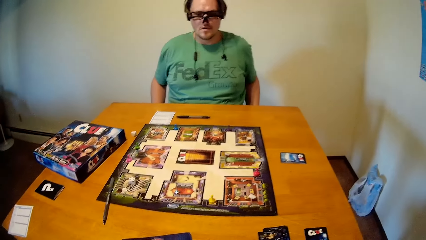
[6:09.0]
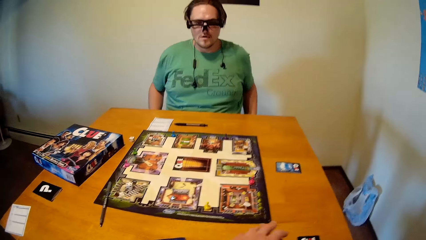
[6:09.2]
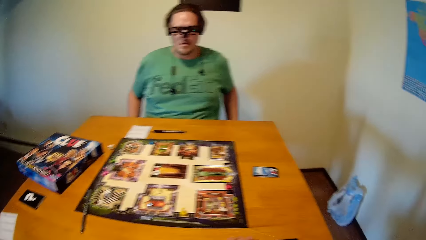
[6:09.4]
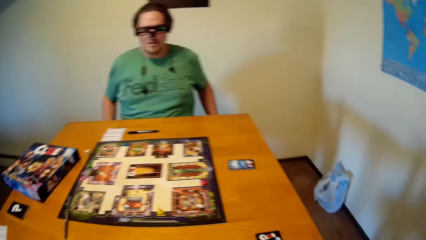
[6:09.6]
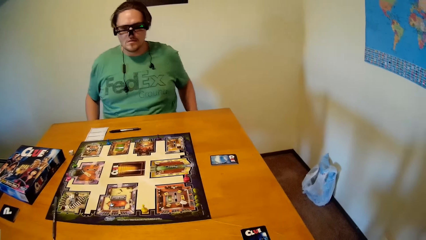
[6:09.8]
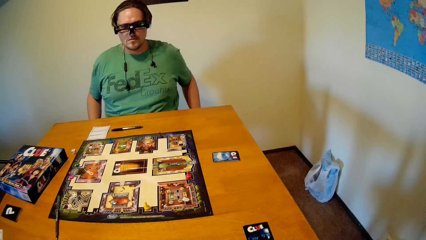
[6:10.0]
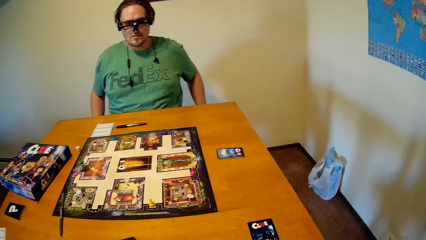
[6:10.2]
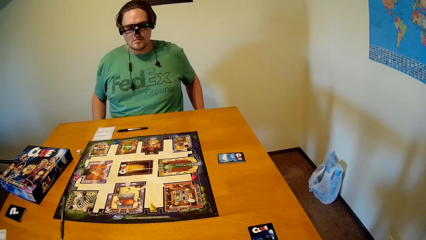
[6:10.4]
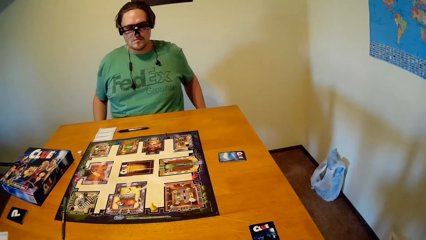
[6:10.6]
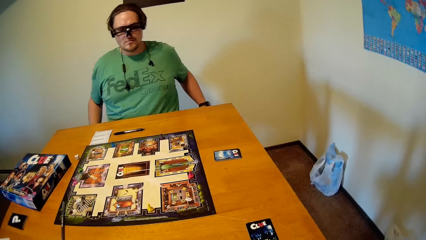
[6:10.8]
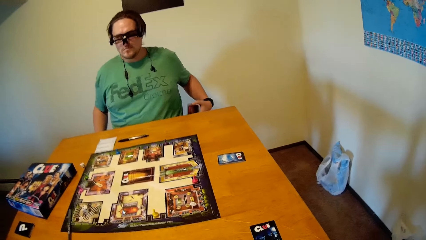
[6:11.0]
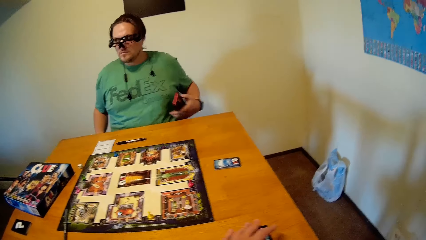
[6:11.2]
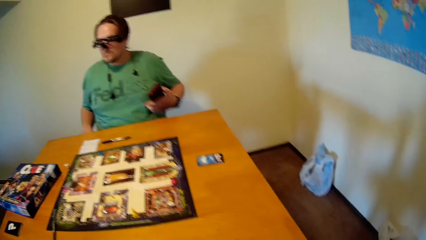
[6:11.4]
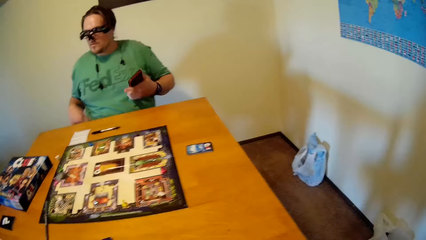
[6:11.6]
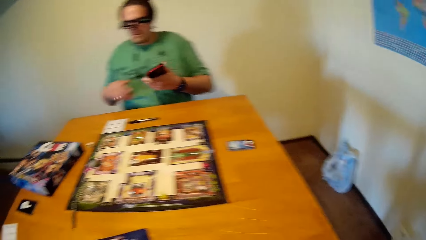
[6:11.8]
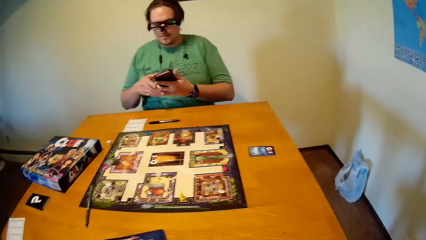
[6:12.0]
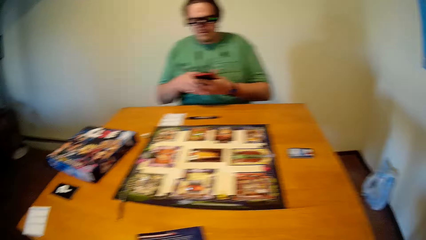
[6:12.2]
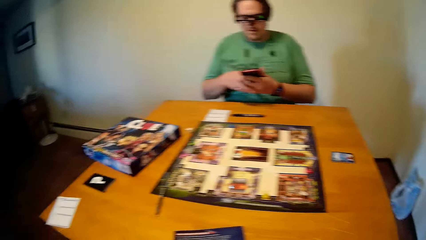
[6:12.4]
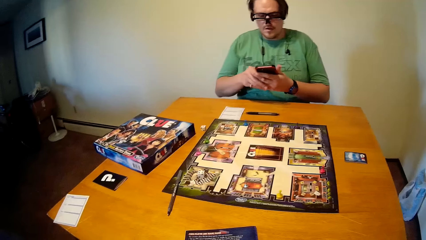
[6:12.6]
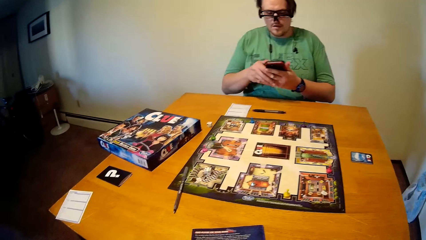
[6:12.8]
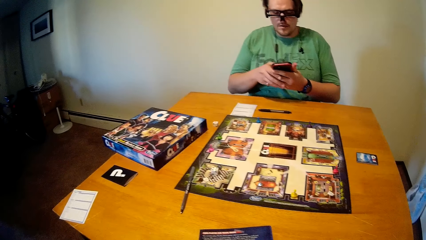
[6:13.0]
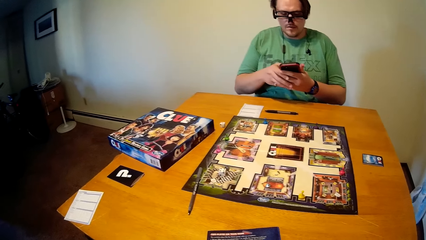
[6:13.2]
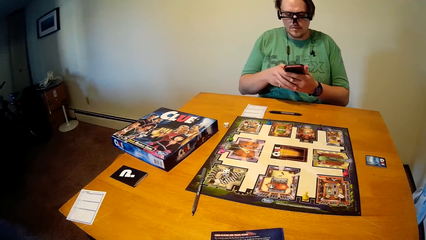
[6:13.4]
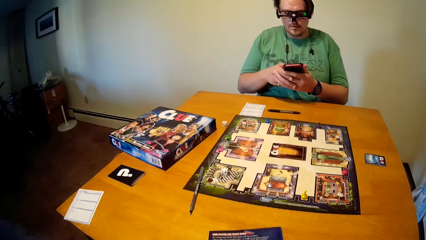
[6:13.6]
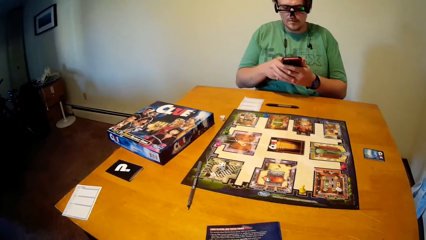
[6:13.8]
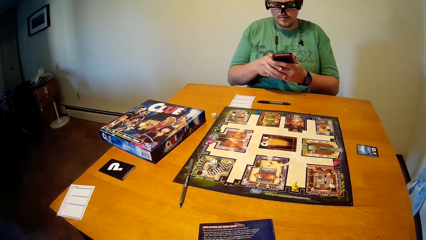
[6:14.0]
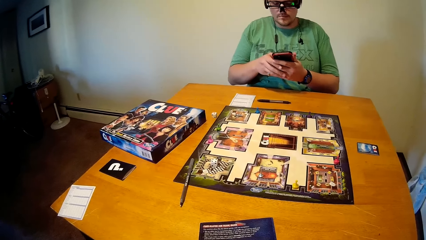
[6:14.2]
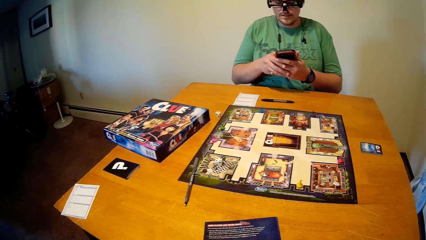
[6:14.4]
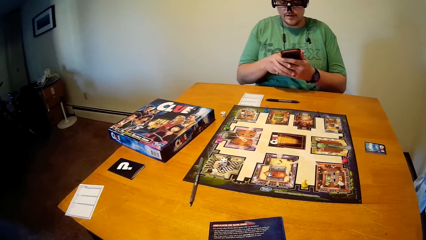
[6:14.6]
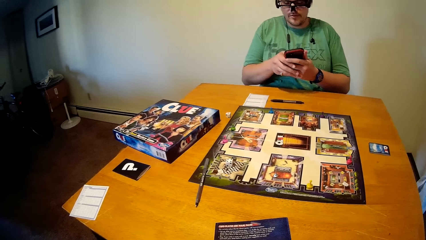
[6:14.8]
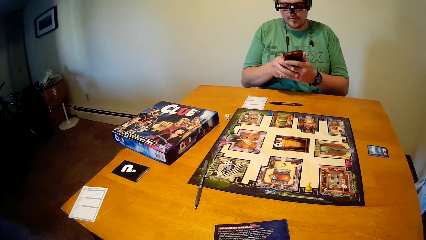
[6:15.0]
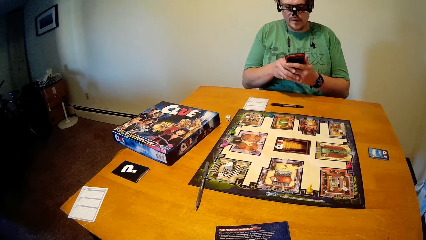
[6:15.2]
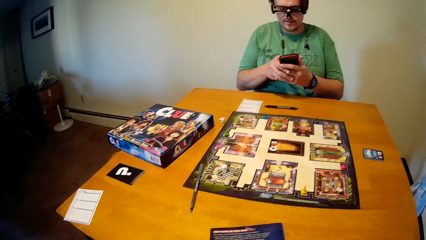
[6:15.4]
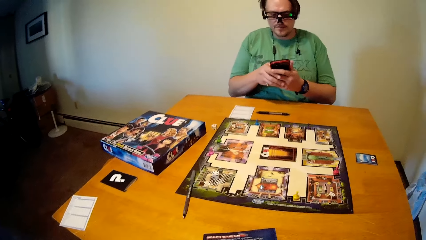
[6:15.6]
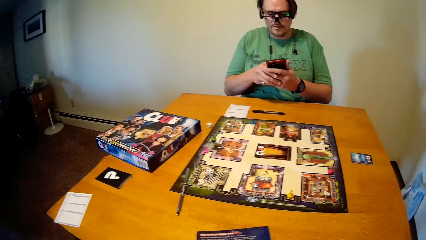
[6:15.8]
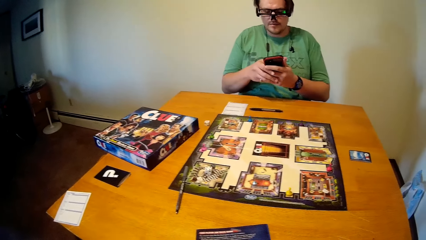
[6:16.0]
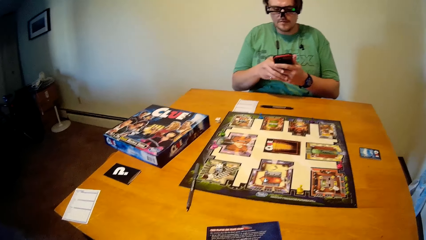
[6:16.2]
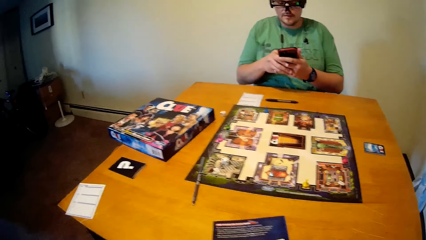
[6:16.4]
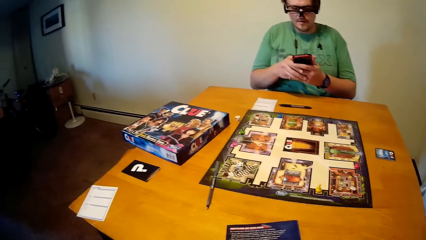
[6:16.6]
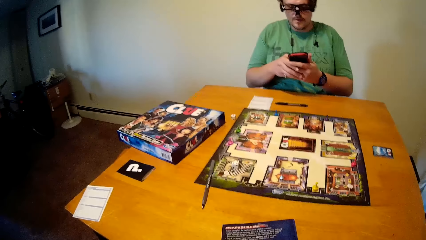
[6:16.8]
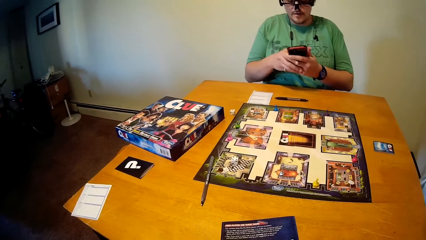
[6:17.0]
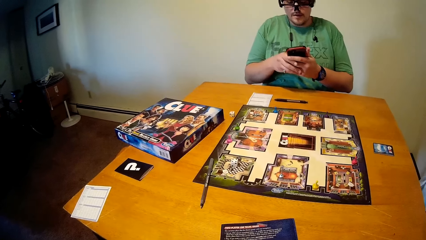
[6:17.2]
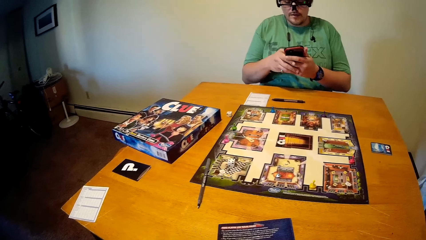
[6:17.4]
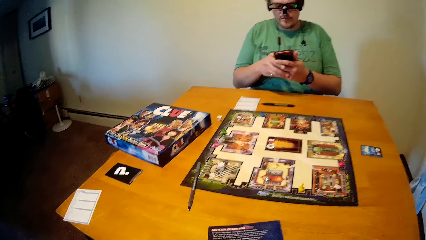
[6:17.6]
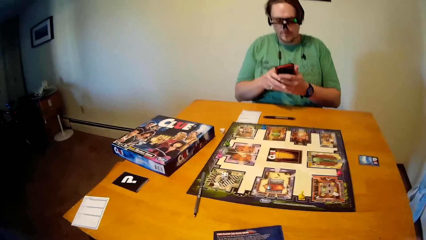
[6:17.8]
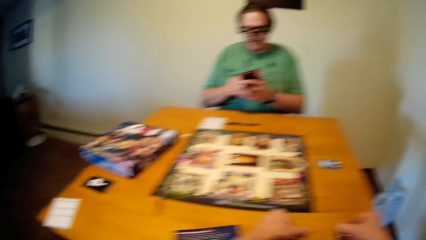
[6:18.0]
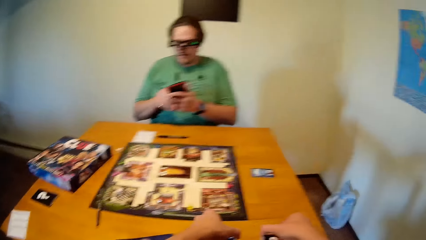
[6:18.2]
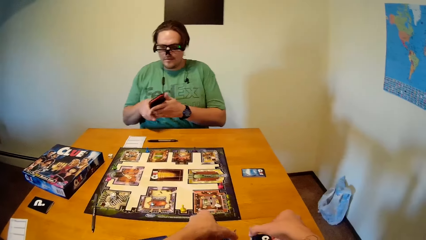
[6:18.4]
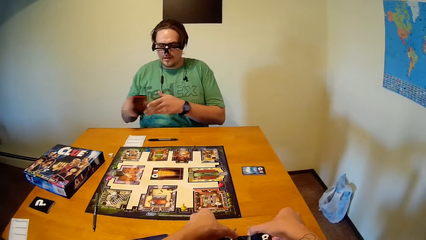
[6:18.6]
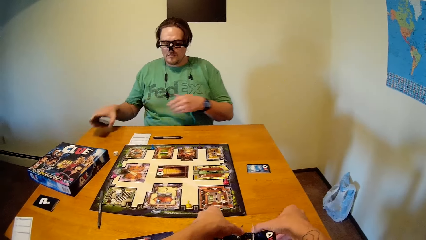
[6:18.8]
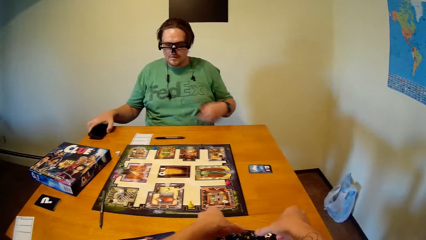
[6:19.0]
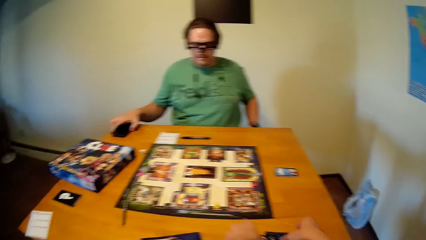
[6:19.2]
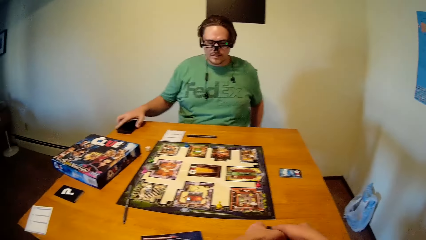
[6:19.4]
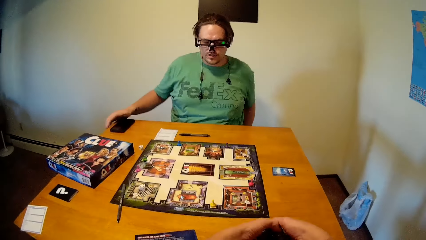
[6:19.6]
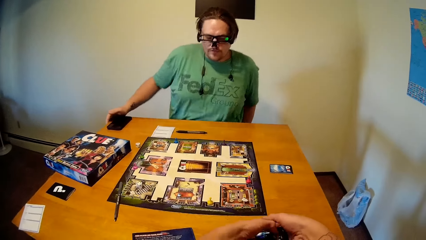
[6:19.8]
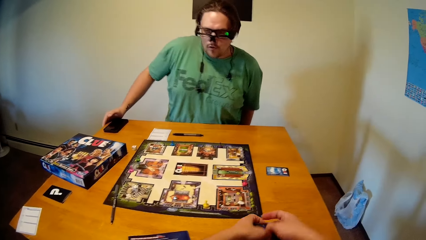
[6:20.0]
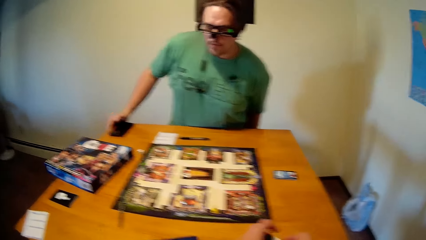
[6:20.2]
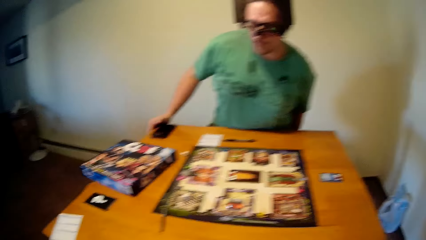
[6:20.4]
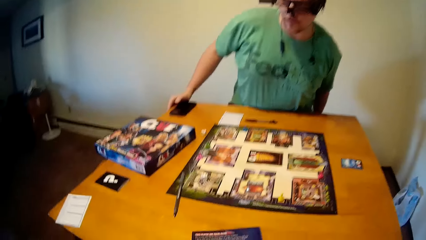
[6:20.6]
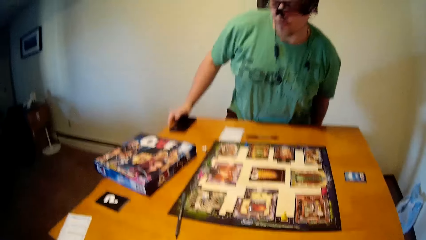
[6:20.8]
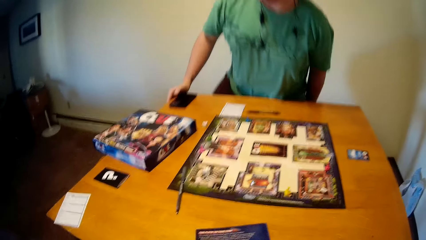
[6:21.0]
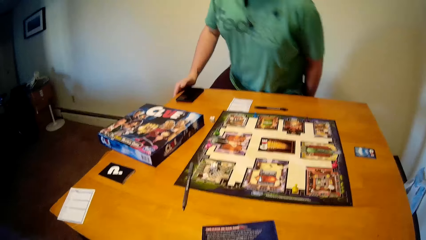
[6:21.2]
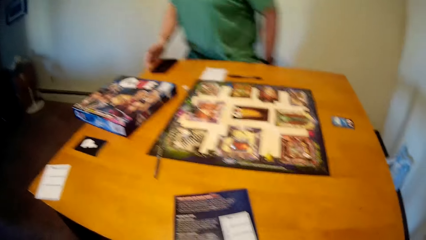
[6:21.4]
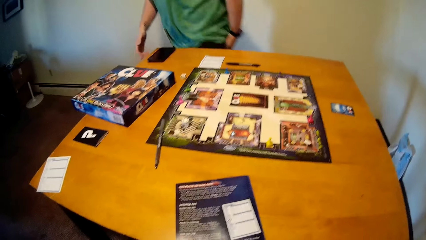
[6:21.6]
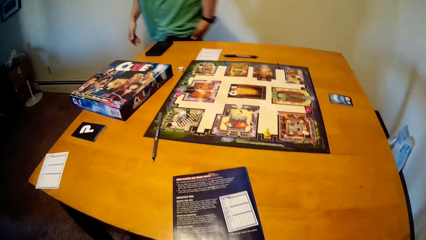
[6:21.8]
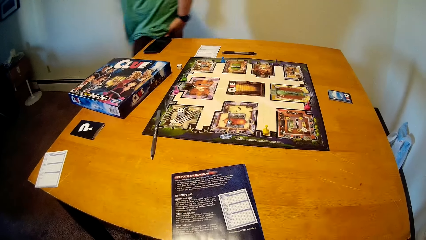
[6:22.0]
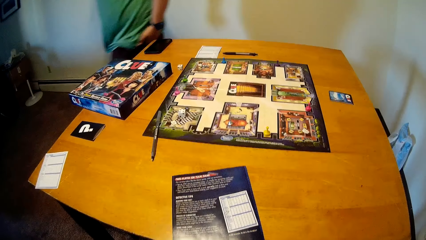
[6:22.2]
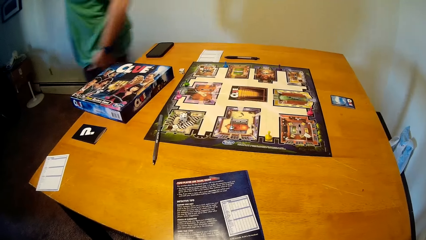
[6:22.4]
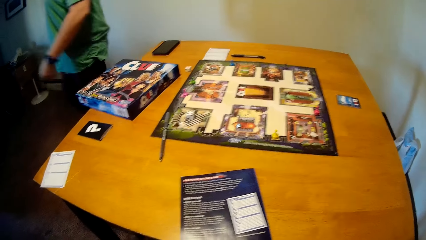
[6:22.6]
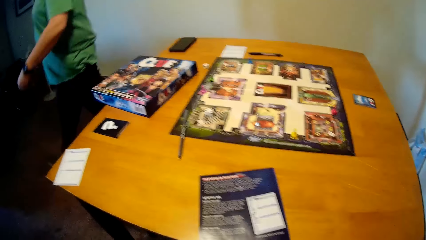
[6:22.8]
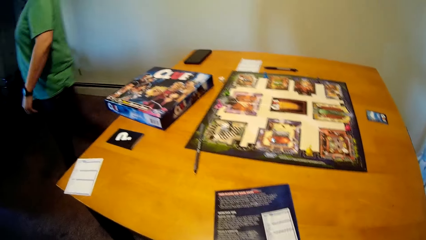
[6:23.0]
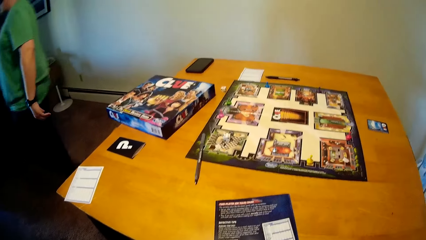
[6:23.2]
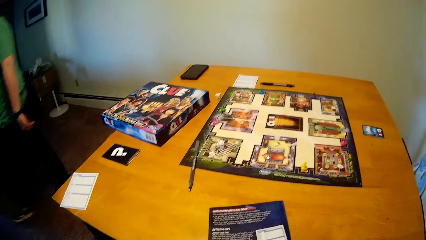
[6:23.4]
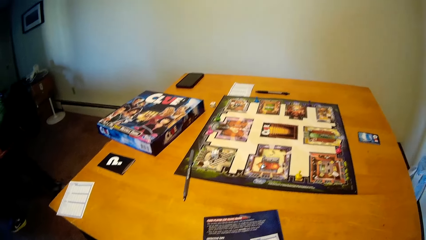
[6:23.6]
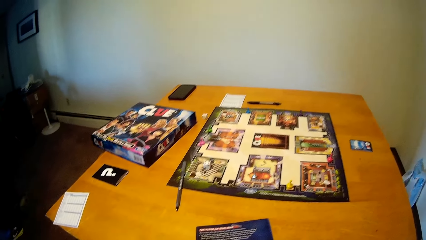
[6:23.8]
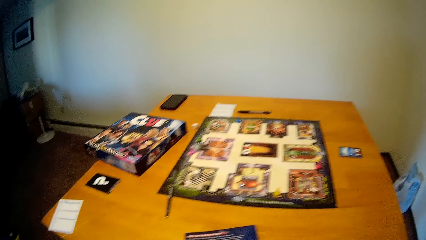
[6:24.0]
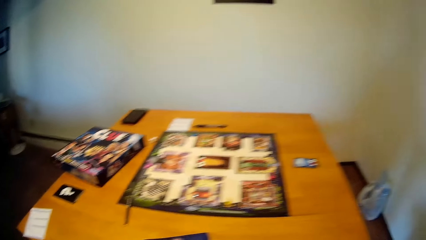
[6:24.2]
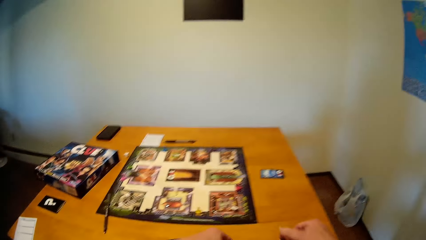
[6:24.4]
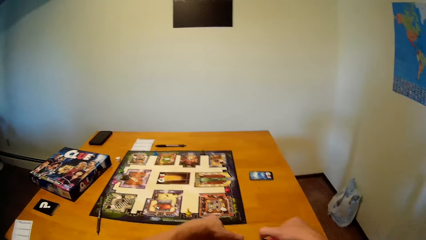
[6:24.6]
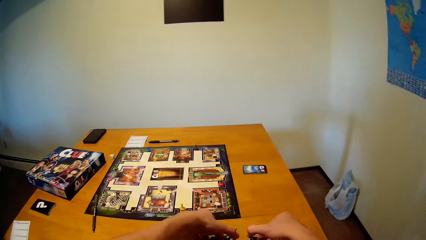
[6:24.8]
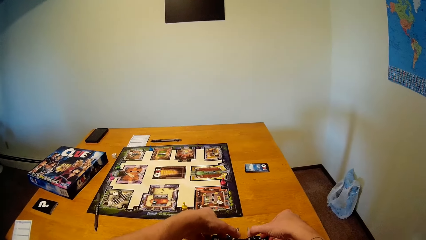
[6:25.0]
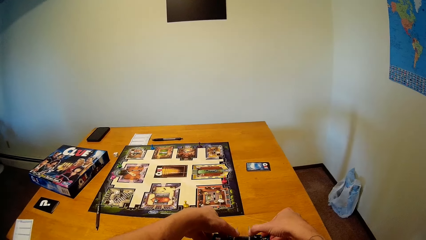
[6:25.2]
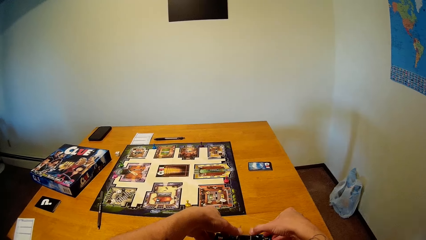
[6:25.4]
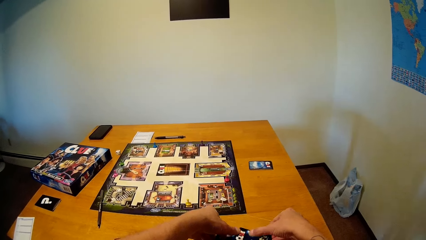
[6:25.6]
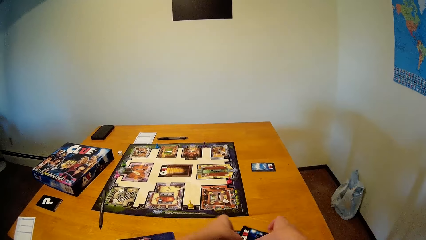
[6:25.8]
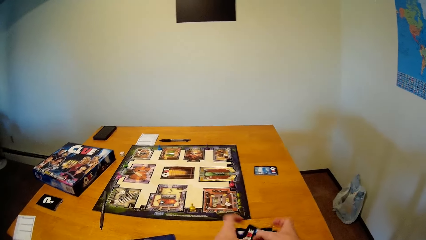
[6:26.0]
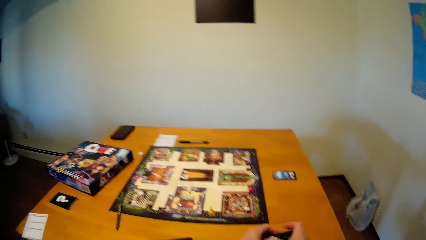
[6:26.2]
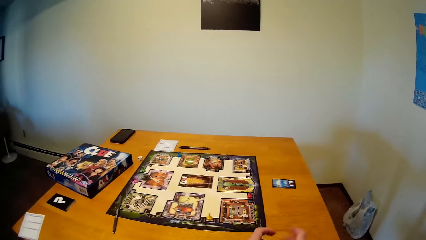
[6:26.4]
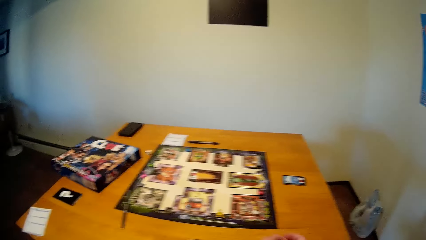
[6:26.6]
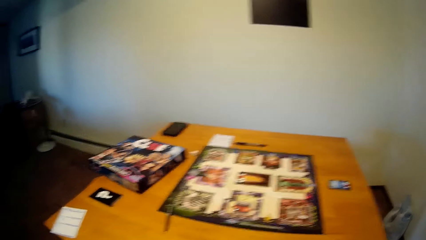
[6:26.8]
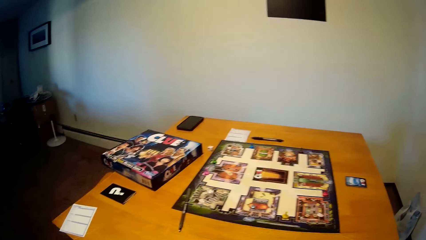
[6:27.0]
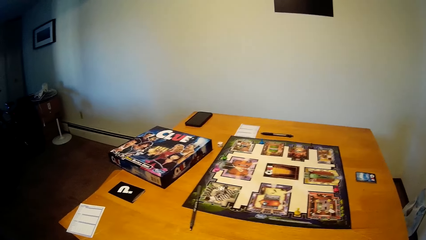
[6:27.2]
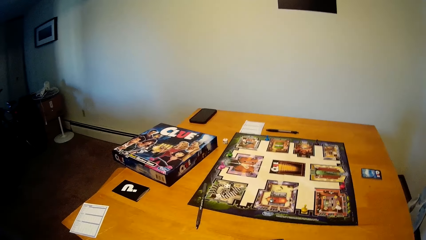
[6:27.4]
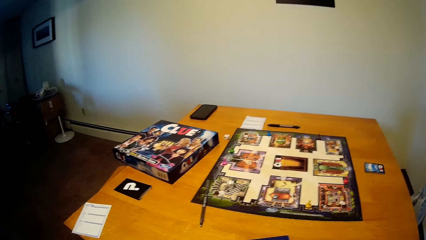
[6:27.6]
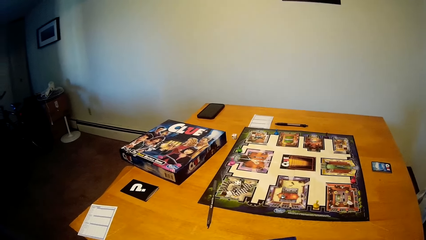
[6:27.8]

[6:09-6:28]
The man takes his phone from his pocket with his left hand. The camera wearer operates his phone with both hands. The man checks the phone. The camera wearer picks up the game cards on the table with both hands. The man drops his phone on the table with his right hand. The man walks away from the table, stands up and walks around the house. The camera wearer arranges the game cards on the table with both hands.
